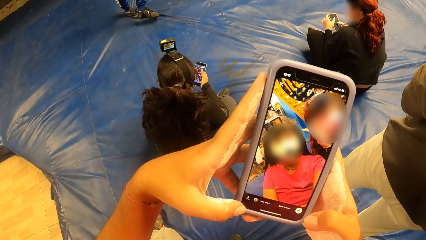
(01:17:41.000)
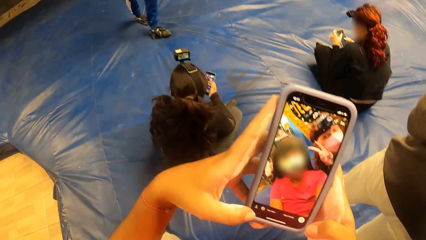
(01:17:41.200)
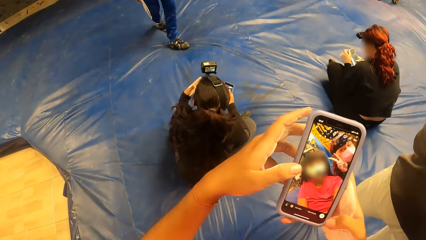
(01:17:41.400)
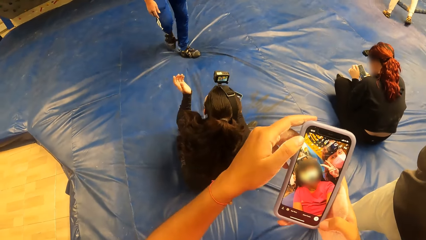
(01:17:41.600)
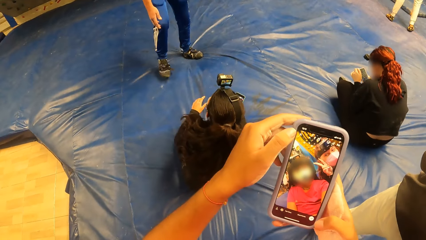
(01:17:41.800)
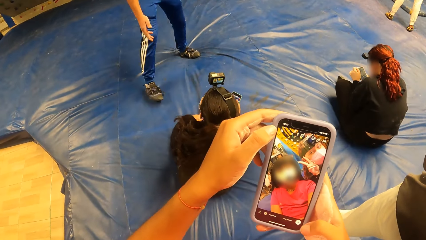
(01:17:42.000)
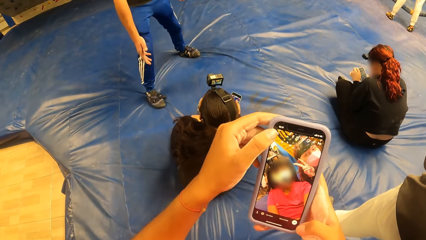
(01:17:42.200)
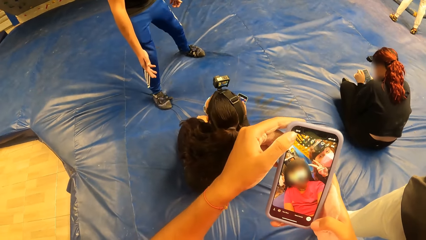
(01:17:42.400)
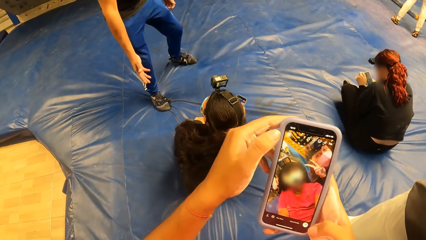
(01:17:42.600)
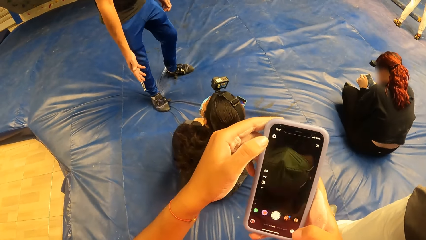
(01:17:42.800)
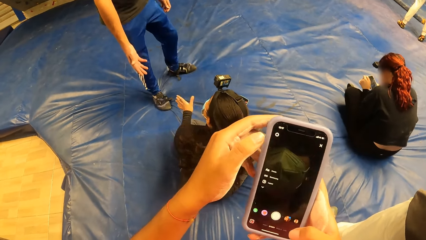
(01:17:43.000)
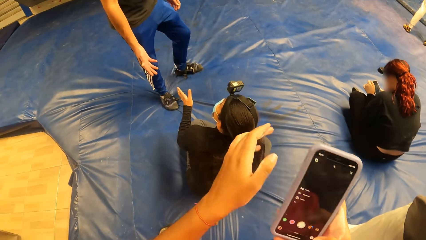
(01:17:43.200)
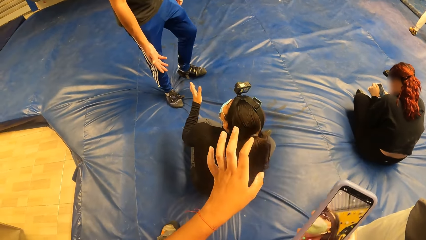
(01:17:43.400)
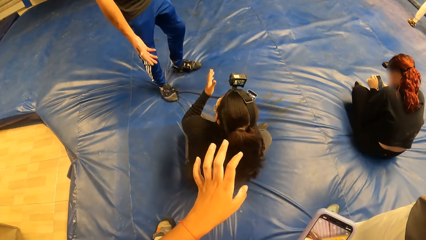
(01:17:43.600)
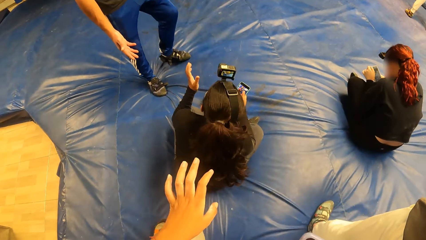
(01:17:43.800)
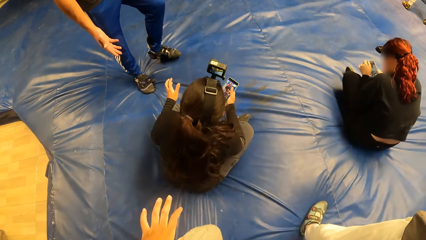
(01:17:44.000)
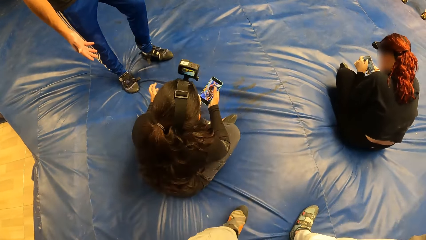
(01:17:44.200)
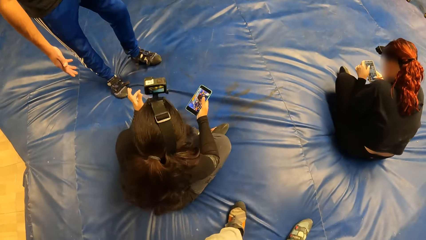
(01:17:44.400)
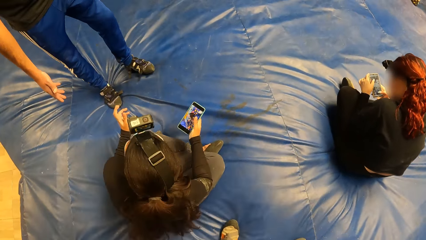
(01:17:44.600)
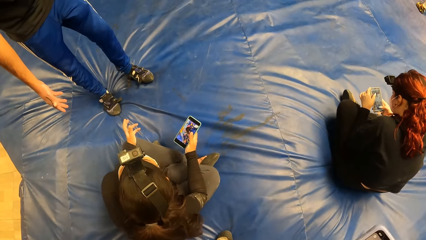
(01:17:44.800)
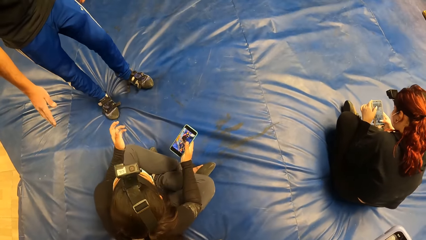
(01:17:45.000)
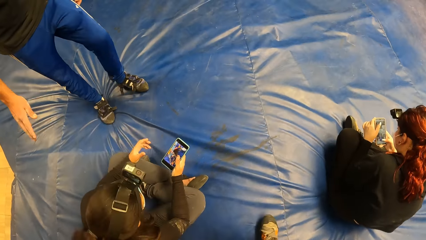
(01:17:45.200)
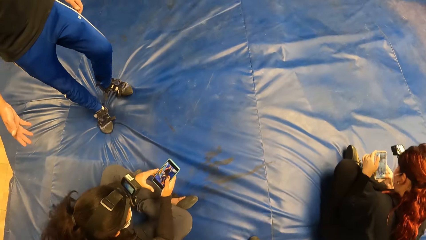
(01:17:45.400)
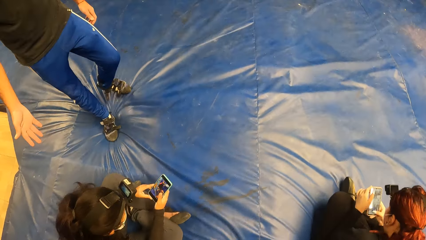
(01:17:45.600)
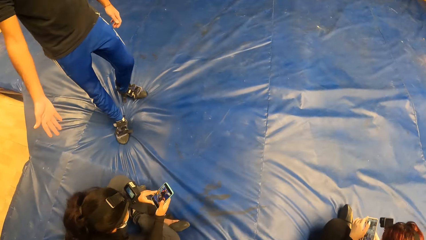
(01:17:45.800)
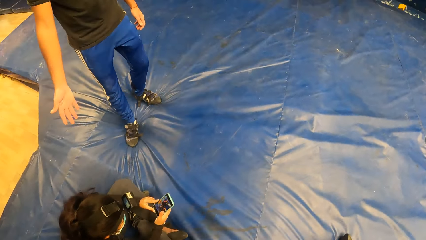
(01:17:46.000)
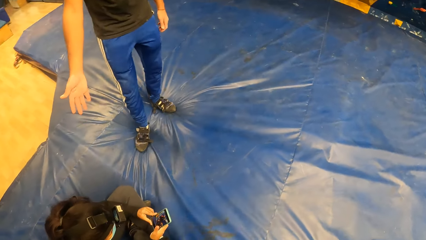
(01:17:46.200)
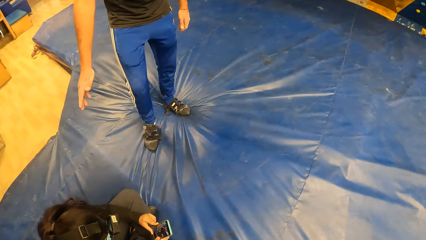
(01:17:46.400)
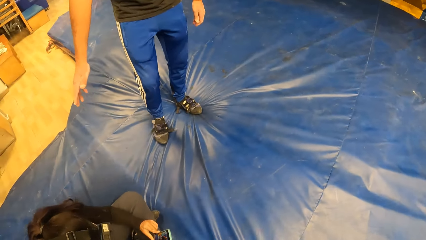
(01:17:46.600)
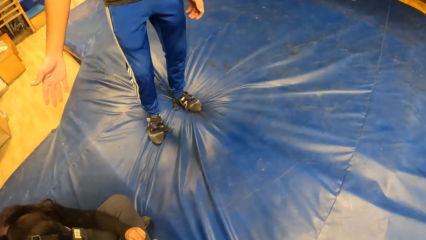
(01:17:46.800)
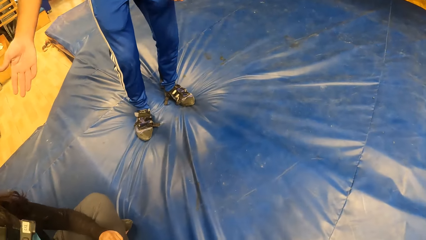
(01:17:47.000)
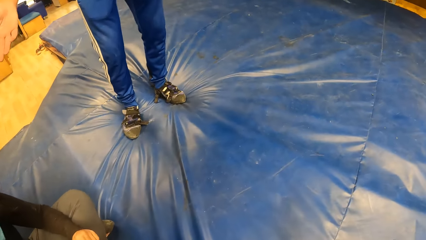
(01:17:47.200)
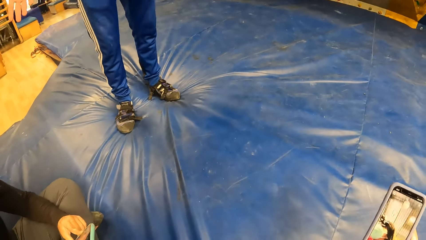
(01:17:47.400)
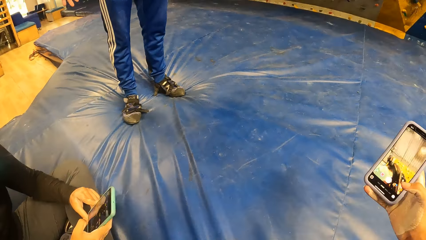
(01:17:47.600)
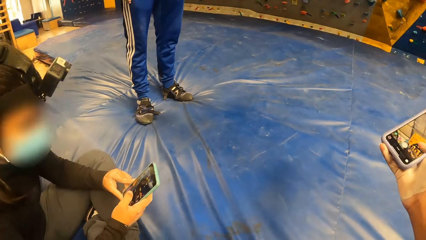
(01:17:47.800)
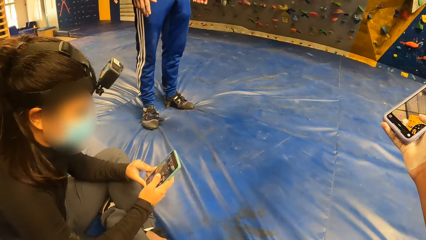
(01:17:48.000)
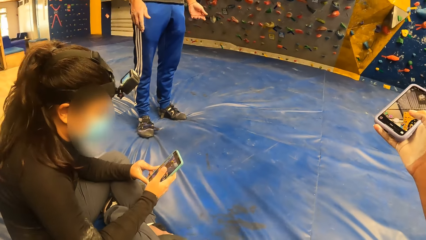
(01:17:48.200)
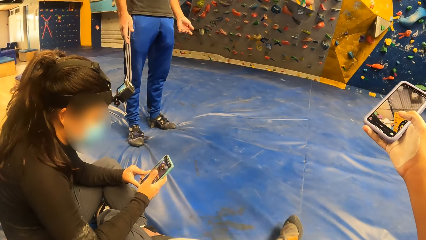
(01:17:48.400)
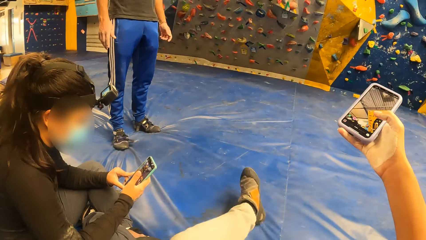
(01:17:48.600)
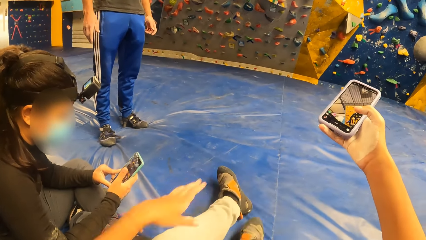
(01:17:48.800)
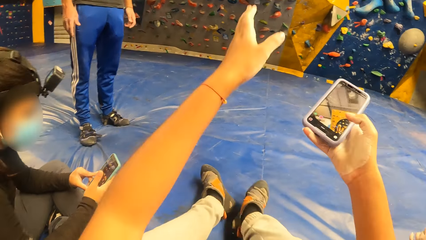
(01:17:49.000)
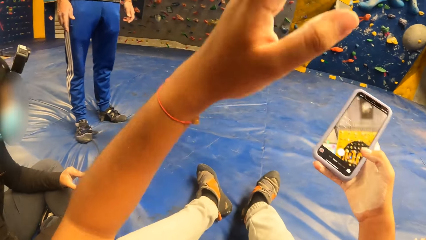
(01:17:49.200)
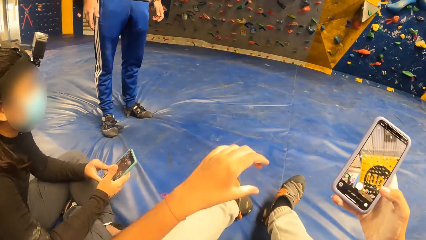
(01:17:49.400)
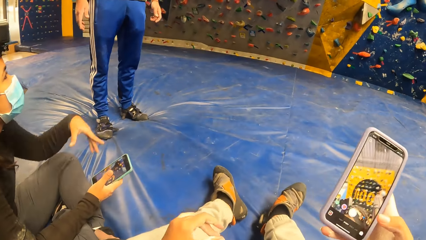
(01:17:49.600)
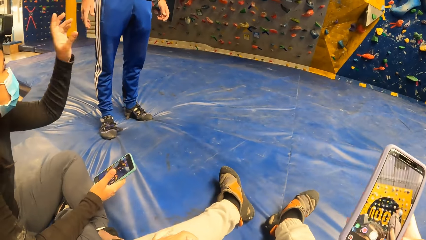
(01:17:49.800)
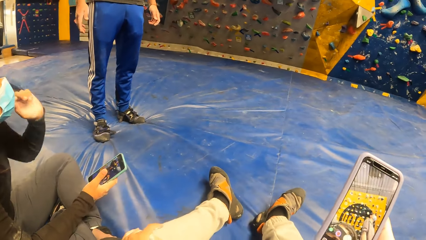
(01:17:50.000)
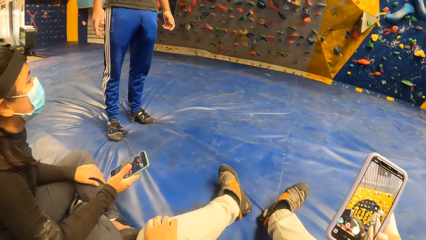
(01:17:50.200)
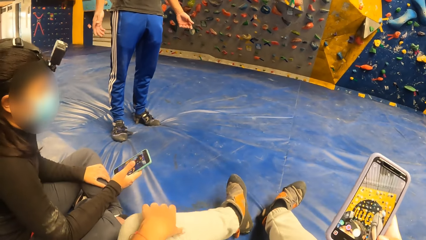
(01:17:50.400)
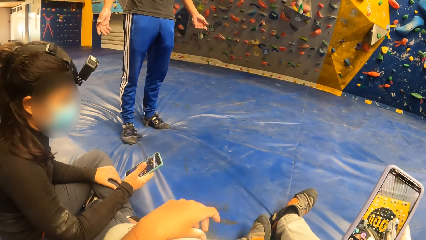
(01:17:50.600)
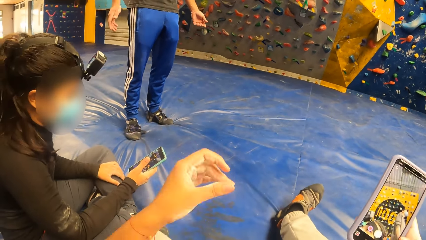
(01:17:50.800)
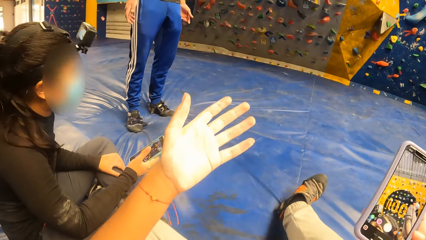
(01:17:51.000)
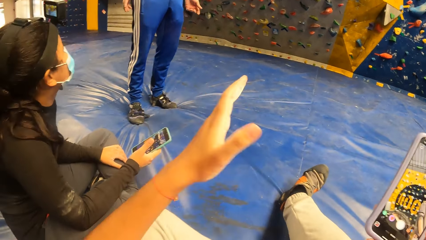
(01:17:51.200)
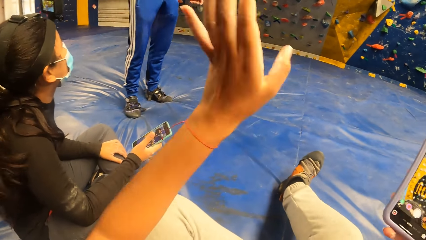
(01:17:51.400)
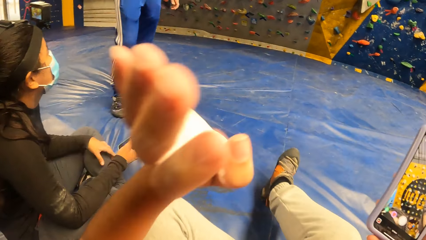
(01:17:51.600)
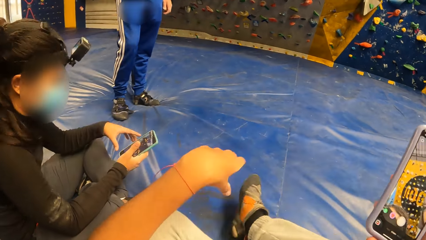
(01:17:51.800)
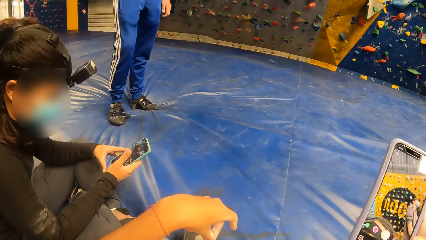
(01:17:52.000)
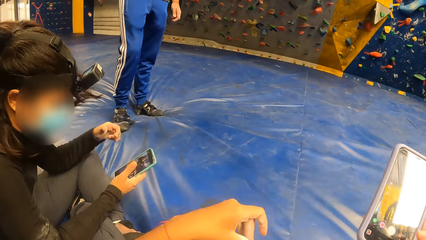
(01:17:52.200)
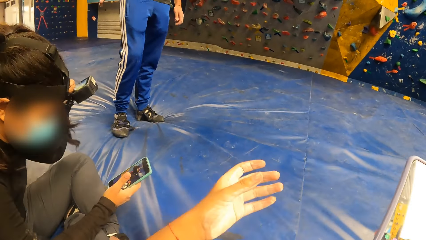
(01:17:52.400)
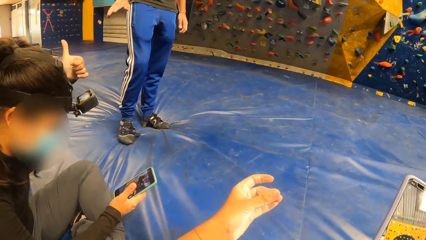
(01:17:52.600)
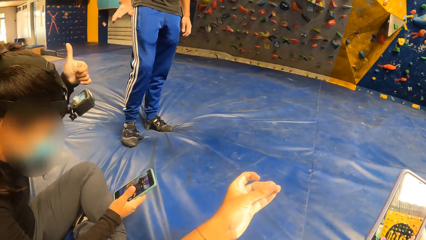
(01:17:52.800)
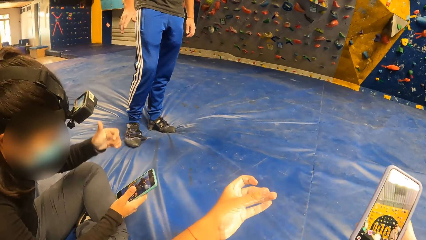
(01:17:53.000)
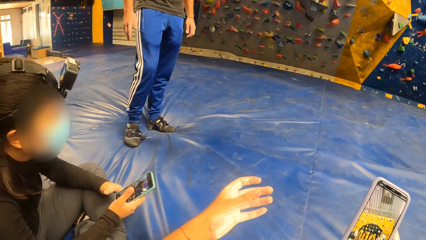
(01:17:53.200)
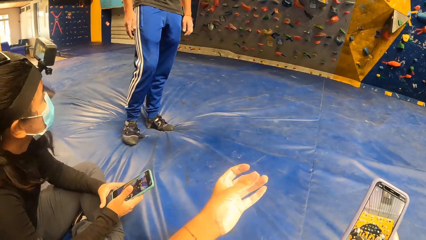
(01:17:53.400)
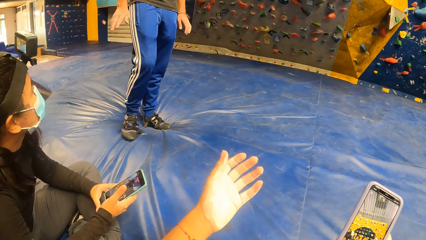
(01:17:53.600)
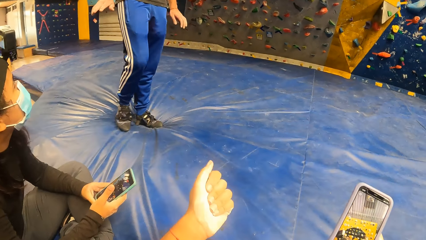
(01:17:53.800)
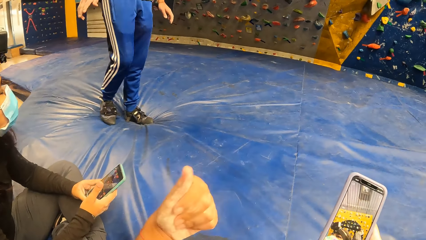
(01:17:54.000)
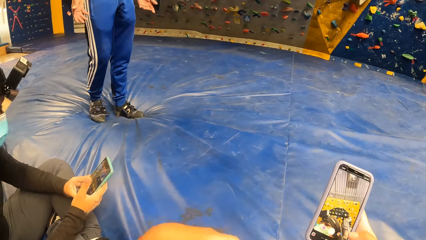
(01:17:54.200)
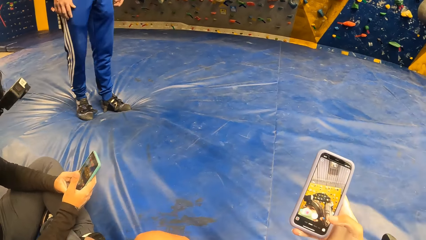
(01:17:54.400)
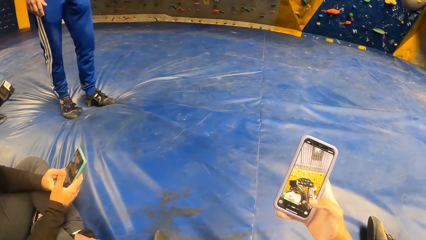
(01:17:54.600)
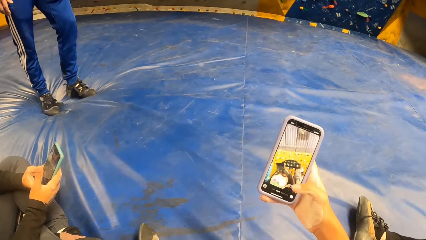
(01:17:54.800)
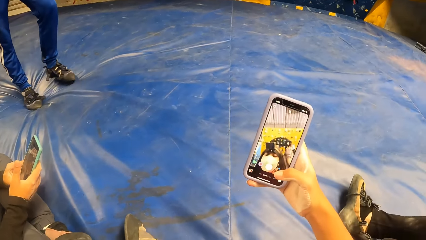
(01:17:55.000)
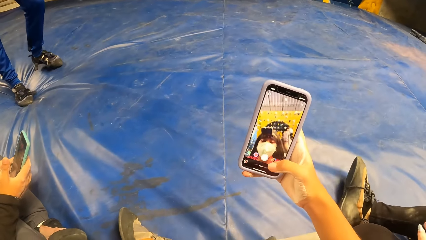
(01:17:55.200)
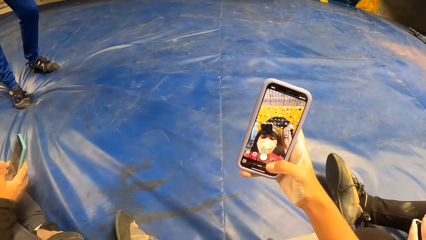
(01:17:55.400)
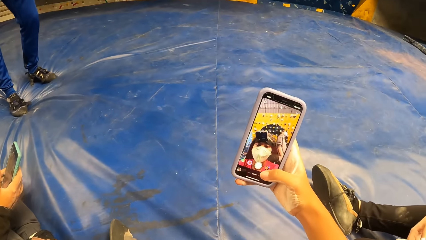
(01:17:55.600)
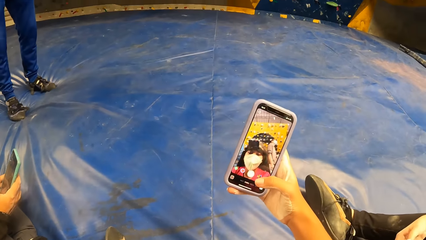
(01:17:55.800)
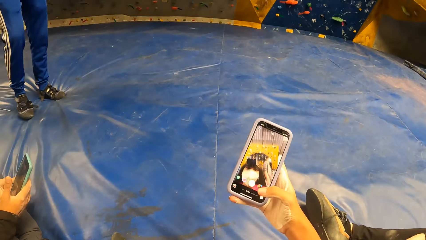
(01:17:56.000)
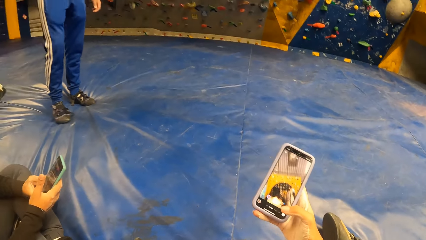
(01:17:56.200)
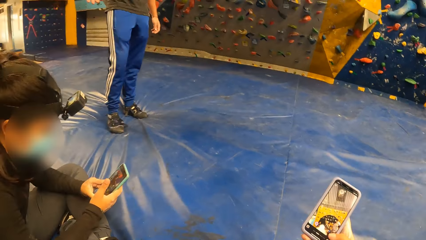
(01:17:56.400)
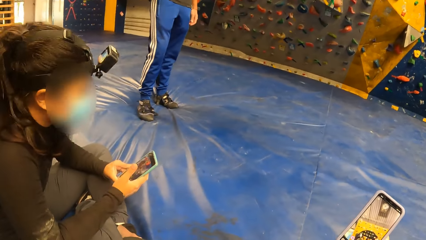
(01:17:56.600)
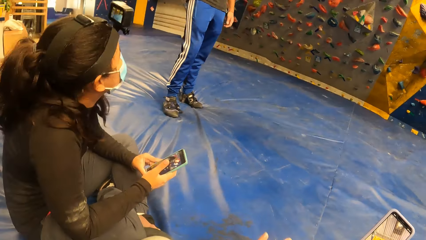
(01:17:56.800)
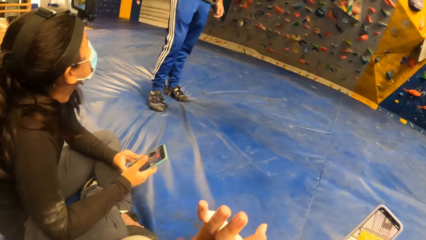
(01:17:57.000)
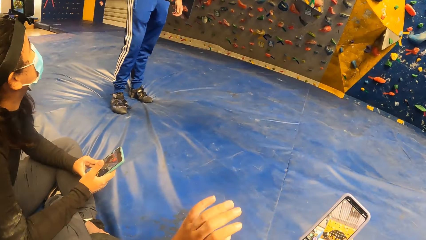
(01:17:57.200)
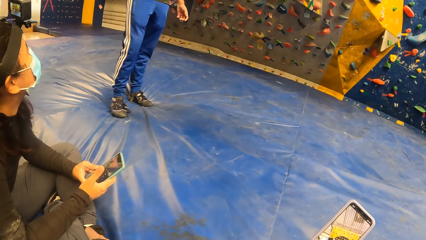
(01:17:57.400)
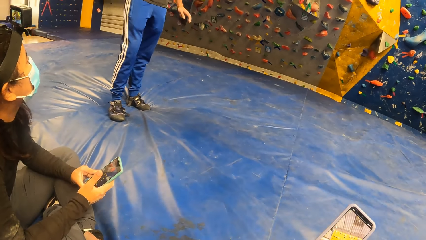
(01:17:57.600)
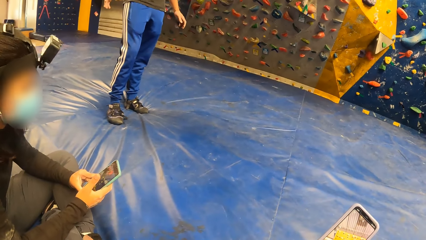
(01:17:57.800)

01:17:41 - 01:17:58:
The camera wearer walks on the mattress. They sit on the mattress. The camera wearer and a person dialogue with another person. The camera wearer interacts with a man and a woman. They stare at the phone. The first person dialogues with the other person.
